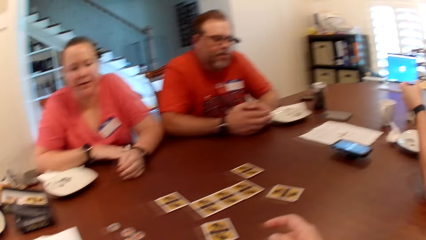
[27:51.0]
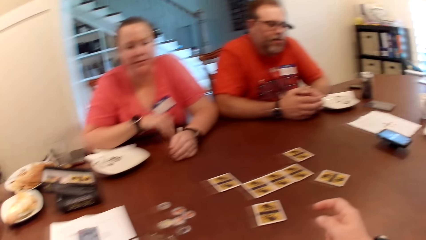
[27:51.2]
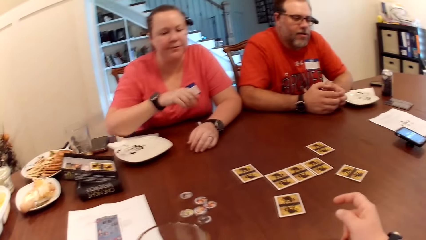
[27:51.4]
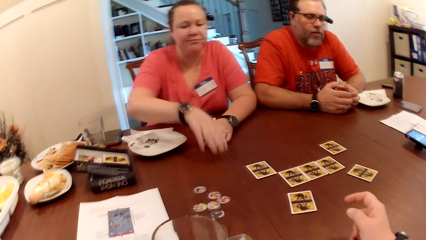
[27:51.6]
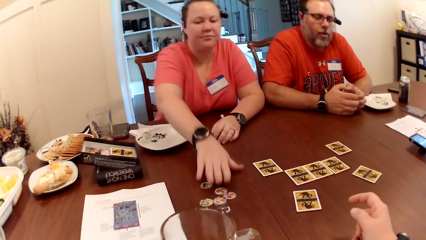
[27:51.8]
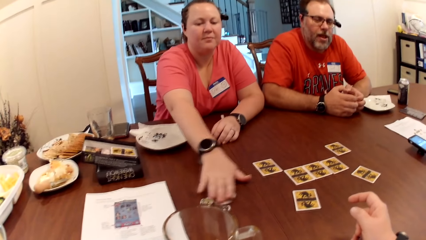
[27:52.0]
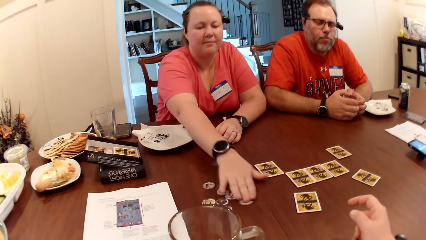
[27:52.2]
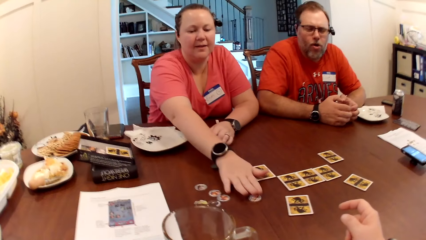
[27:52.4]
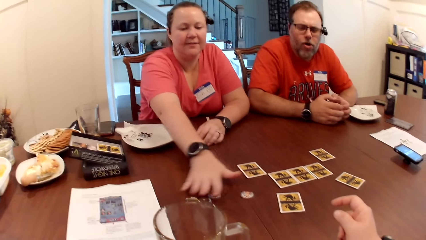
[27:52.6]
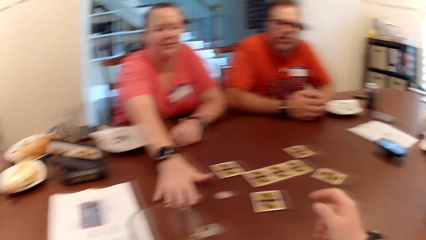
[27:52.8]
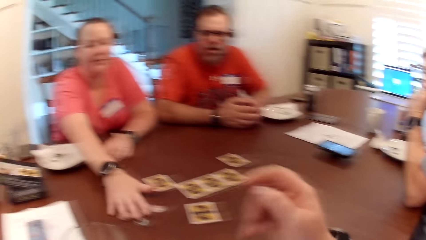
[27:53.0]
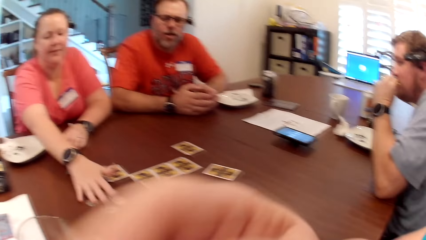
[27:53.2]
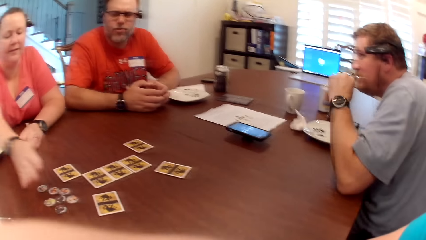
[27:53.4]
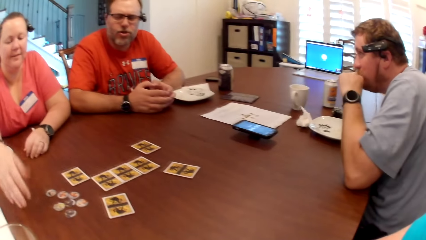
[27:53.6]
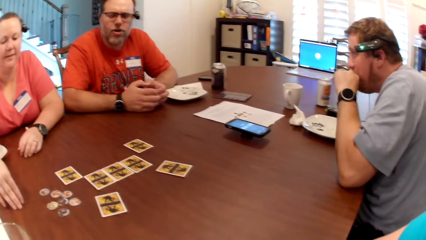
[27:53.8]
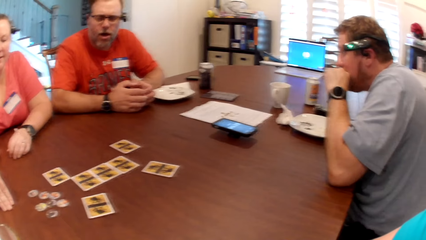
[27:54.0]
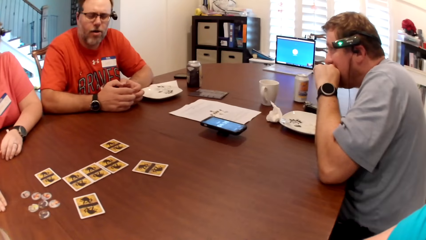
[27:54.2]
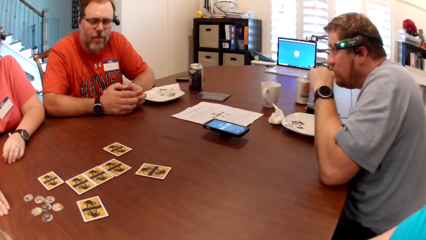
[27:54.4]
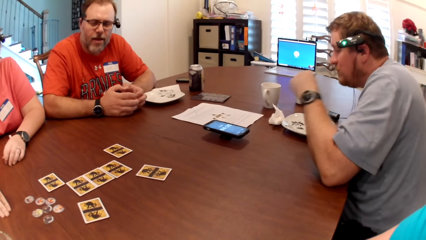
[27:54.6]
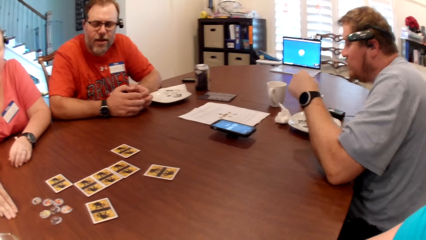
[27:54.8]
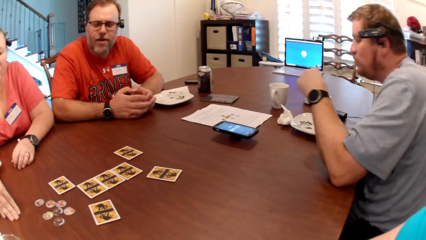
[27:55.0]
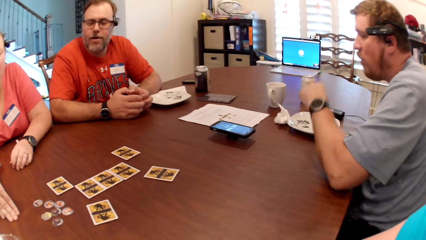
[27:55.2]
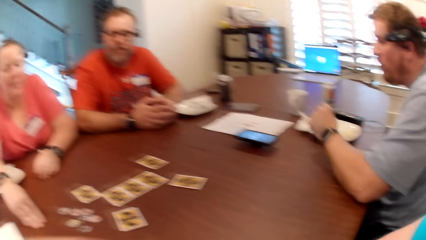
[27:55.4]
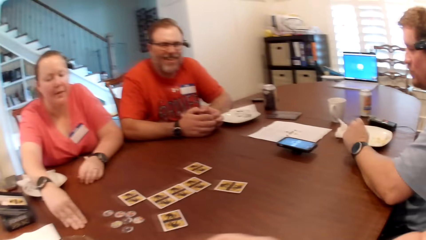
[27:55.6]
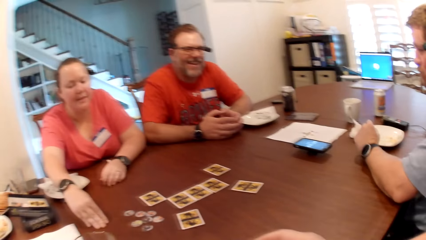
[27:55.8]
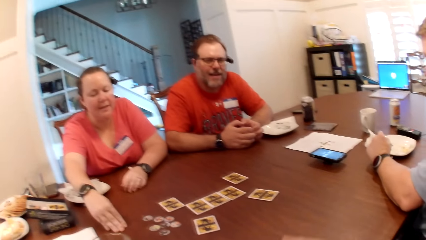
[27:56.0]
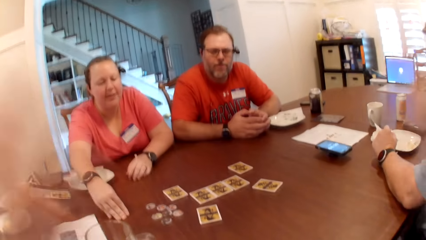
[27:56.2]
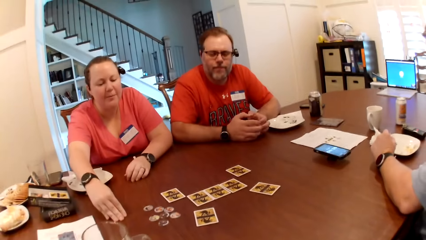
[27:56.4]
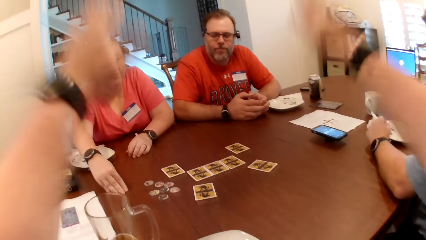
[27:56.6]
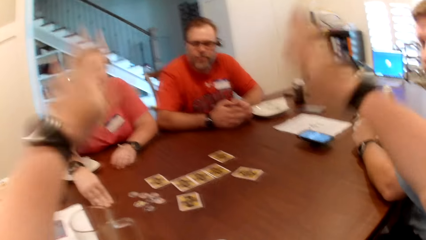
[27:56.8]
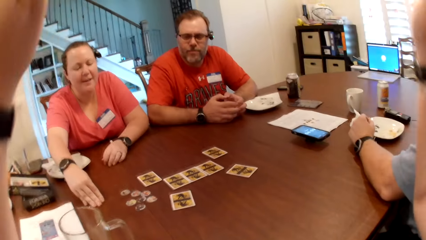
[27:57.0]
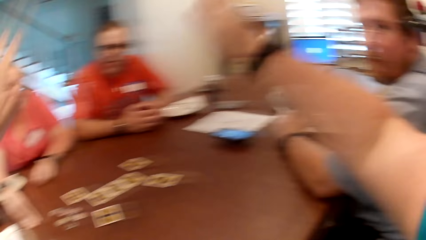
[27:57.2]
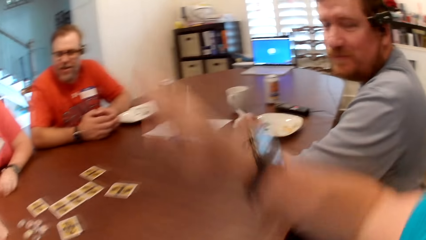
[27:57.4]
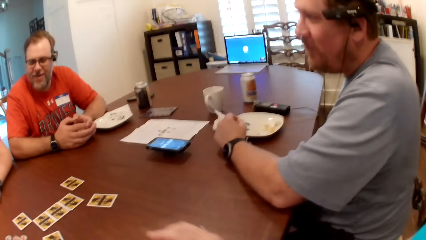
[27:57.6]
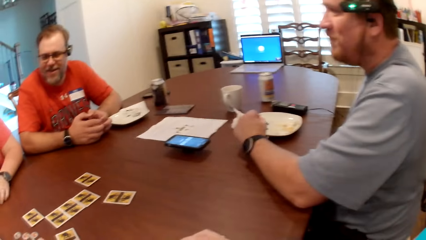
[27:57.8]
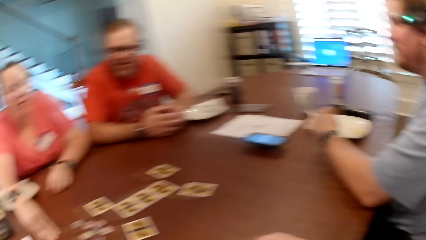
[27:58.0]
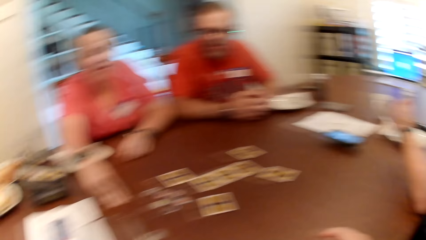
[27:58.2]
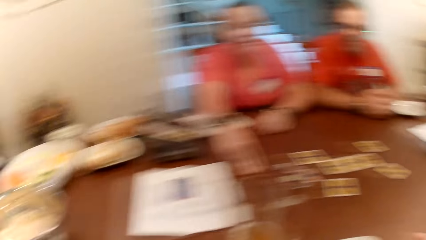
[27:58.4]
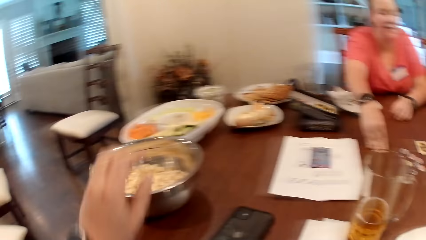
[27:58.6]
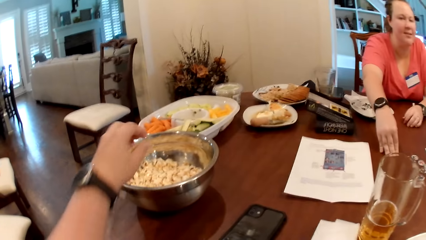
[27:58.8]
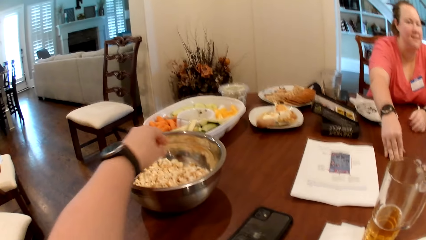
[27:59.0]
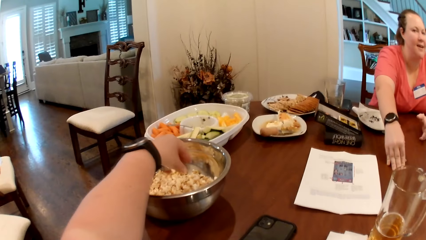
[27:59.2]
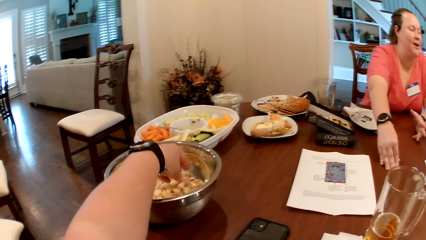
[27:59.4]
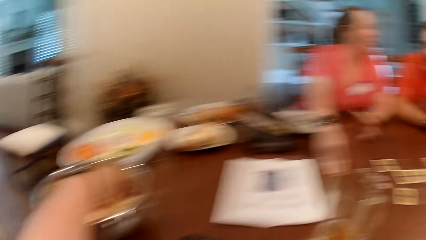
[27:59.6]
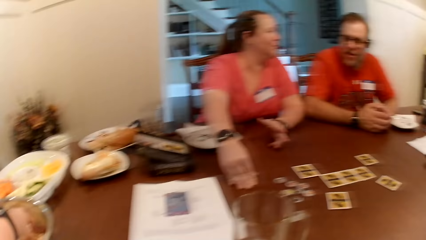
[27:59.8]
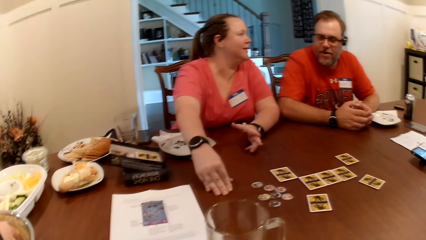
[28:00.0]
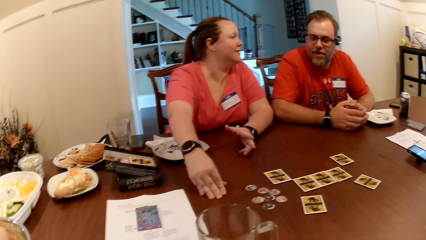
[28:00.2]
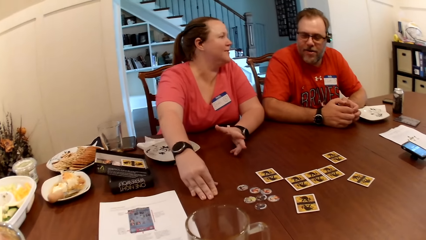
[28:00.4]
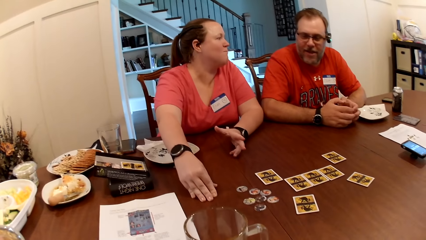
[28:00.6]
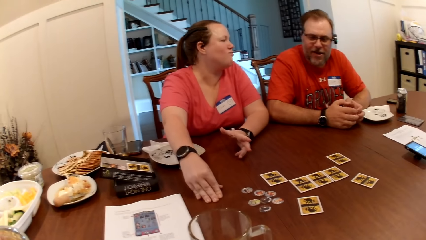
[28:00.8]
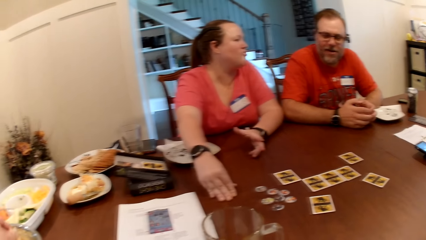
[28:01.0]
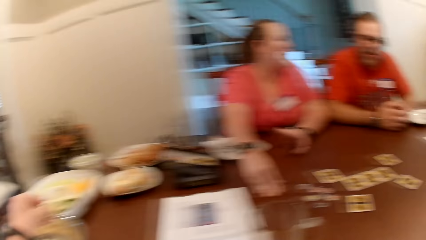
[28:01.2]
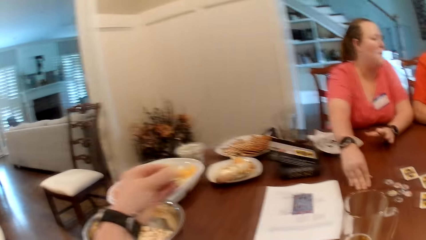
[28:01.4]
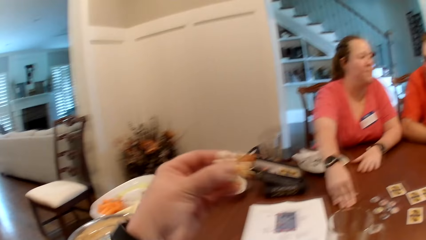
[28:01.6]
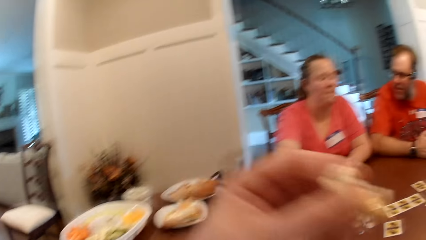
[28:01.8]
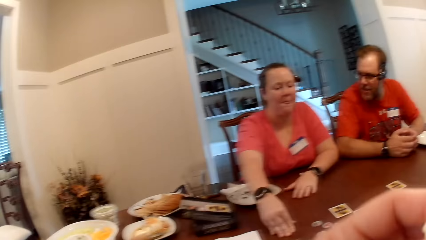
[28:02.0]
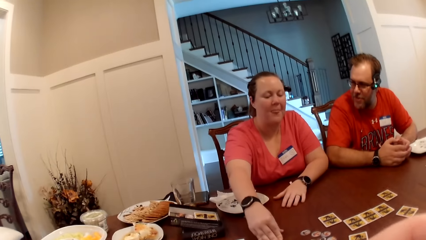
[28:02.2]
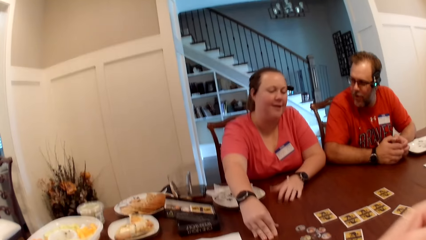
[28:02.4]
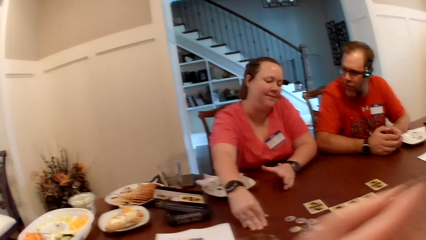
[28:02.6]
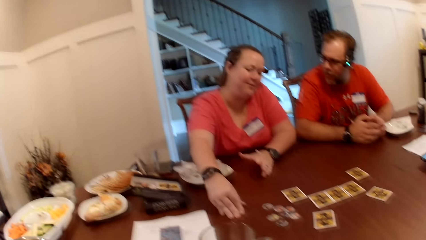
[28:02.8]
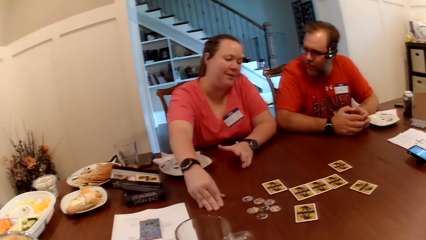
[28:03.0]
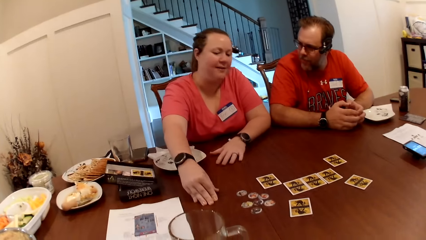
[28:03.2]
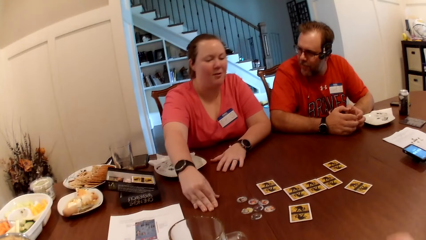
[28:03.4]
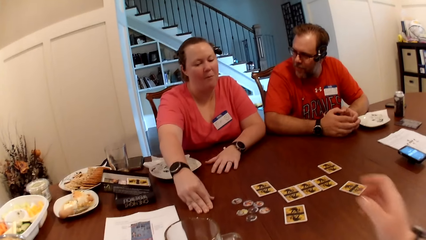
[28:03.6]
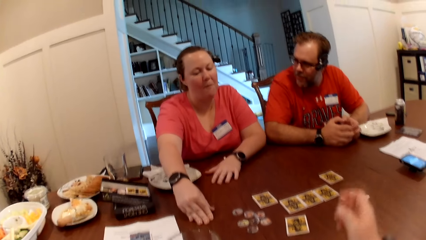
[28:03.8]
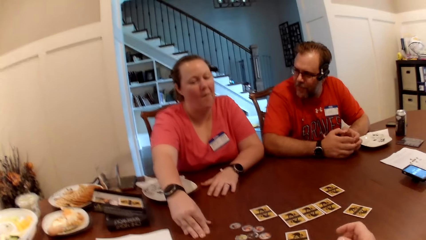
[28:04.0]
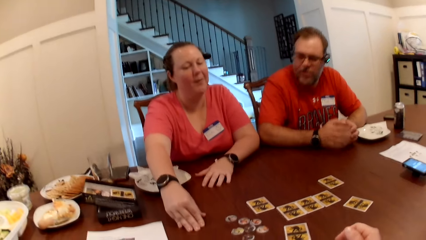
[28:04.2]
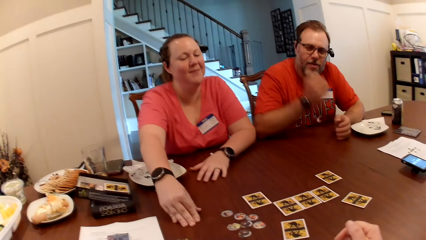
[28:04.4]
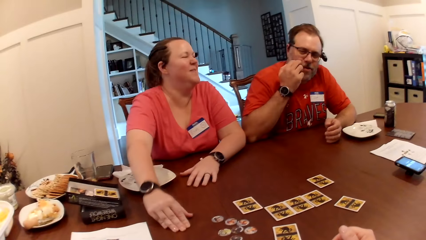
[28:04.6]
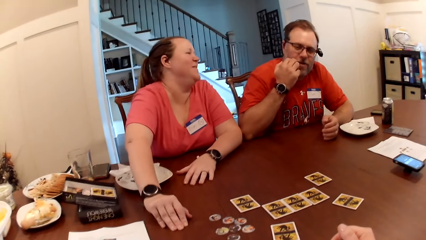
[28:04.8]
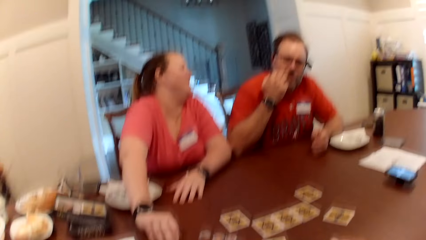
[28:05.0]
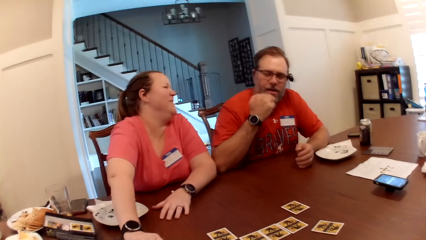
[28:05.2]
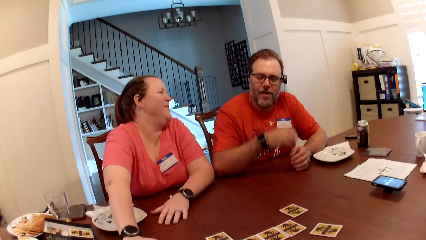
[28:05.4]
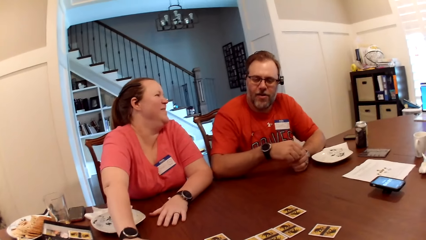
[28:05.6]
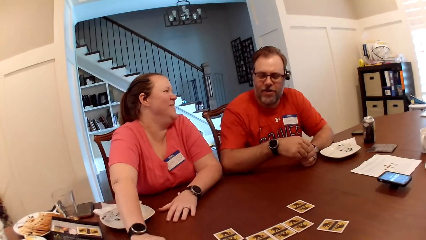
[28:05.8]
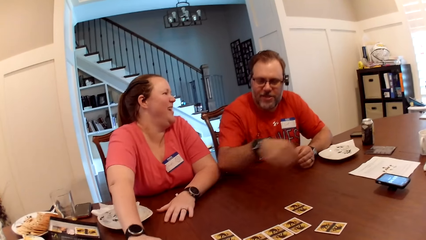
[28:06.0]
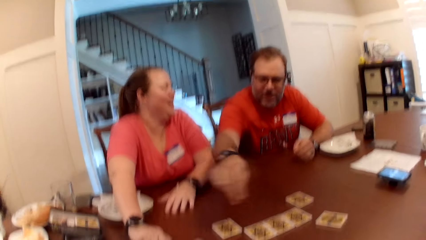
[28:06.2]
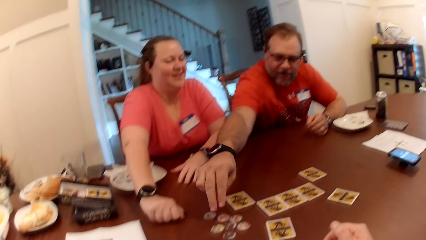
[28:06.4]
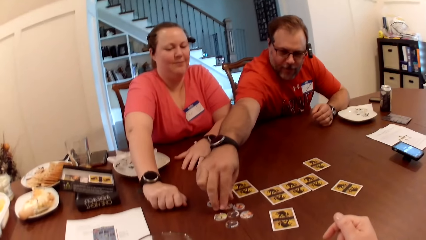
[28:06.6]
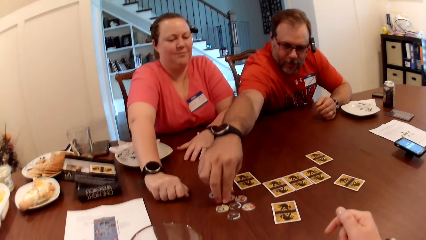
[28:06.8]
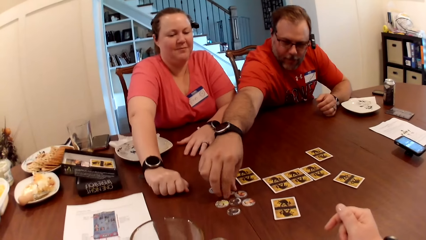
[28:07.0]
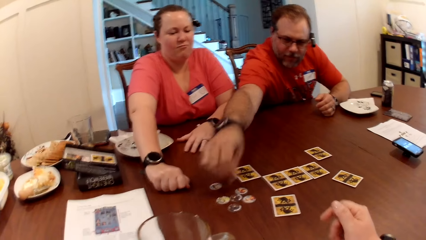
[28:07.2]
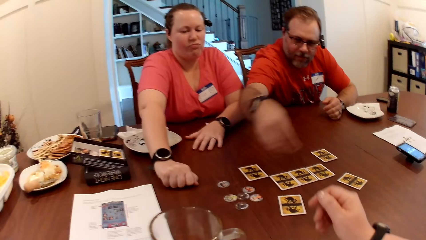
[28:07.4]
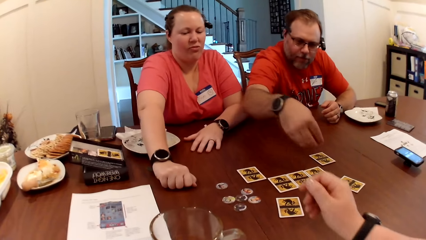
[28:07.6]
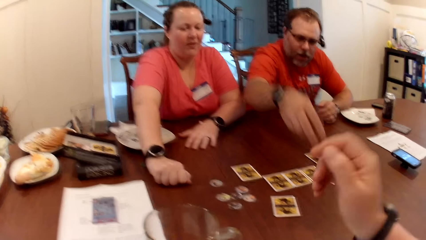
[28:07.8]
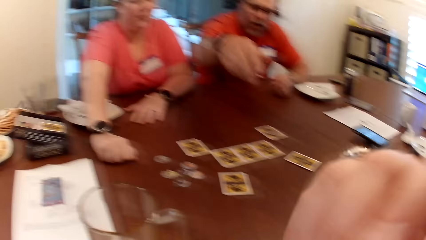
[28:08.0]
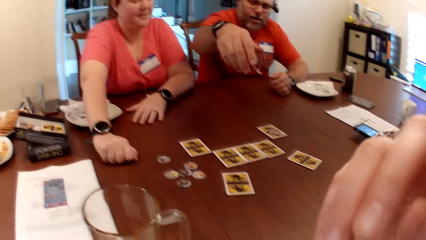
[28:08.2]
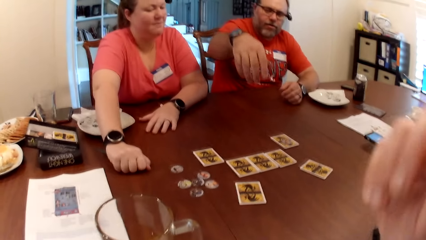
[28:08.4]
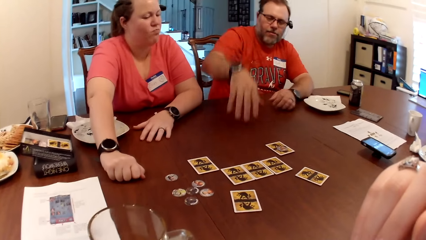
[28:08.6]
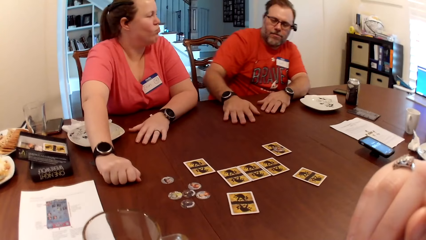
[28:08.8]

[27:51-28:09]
A woman places her right hand on a game chip on the table and moves the game chip on the table with her right hand. The woman holds playing chips. The woman places her right hand on some game chips on the table and moves the game chips on the table with her right hand. A man eats the slice of biscuit in his left hand. The woman rests her right hand on the table. Another man plays with his fingers. The first man rests his left hand on the table. The camera wearer gestures with both hands. She stretches her hands. The woman interacts with the other man. The woman gestures with her left hand. The camera wearer touches popcorn in the stainless bowl with her left hand. She picks popcorn from the stainless bowl with her left hand. She puts the popcorn in her mouth with her left hand. She rests her right hand on the table. The other man itches his face with his right hand. The woman interacts with the other man. The other man picks a game chip from the table with his right hand and drops the game chip on the card on the table with his right hand. The camera wearer touches her face with her right hand.
